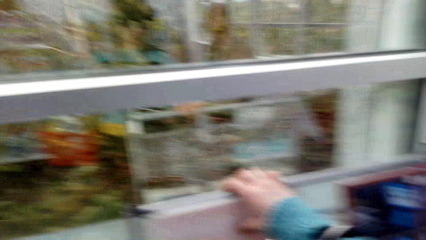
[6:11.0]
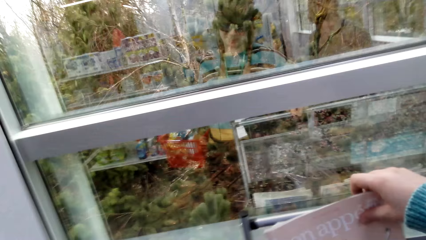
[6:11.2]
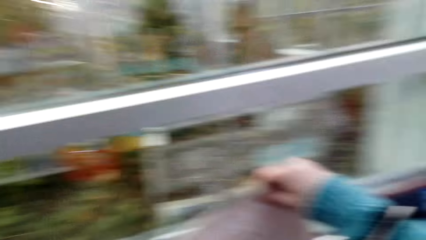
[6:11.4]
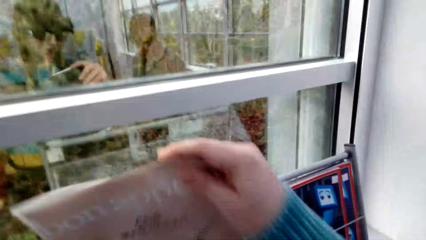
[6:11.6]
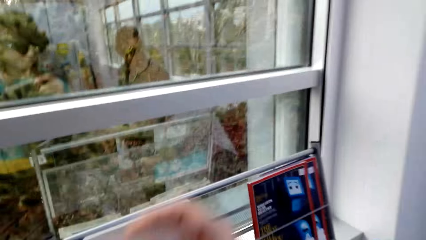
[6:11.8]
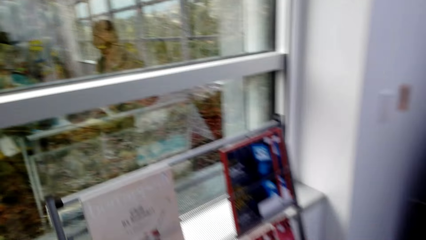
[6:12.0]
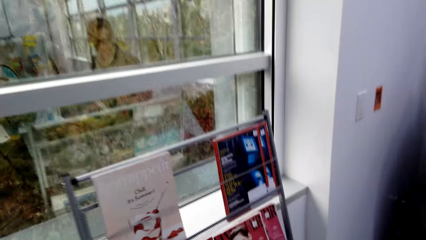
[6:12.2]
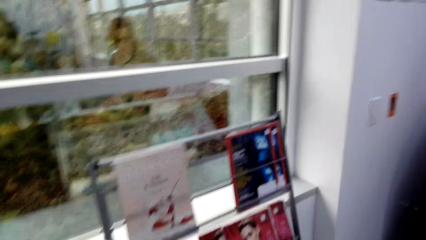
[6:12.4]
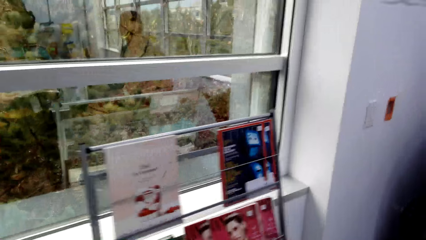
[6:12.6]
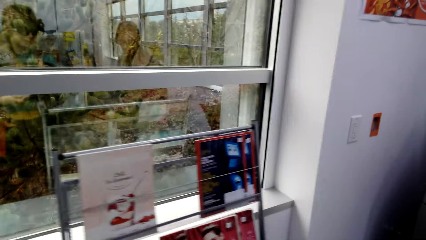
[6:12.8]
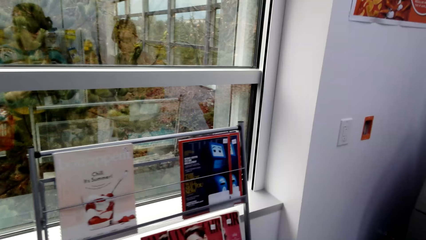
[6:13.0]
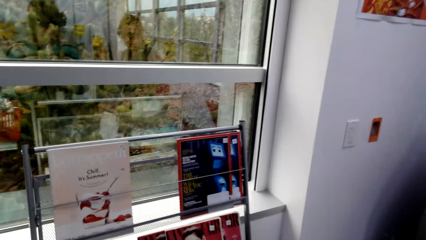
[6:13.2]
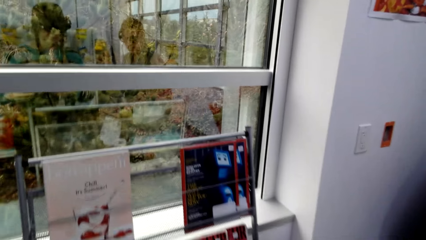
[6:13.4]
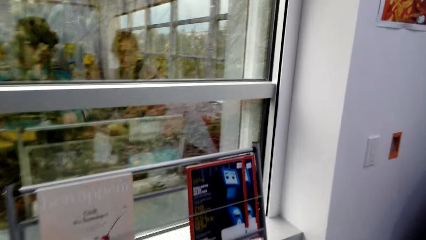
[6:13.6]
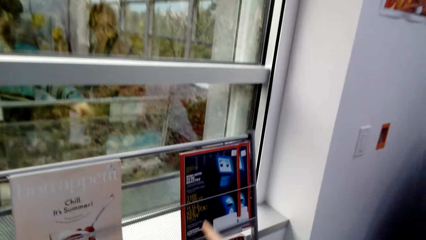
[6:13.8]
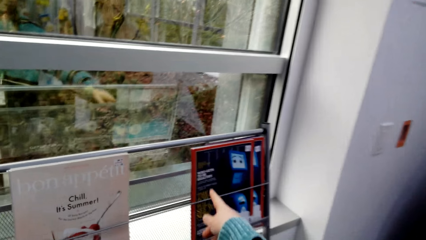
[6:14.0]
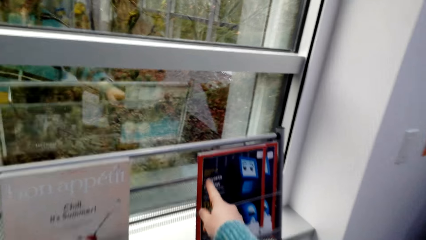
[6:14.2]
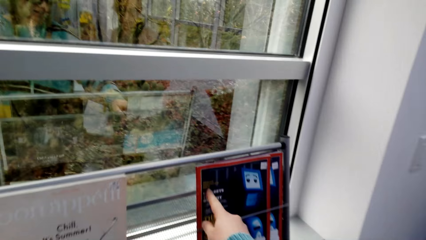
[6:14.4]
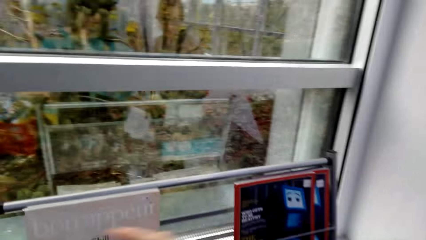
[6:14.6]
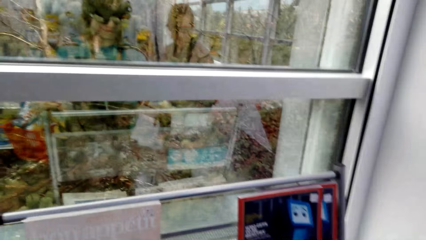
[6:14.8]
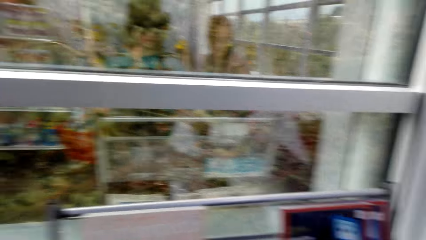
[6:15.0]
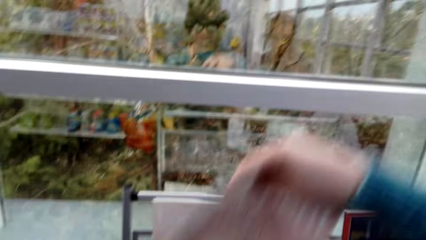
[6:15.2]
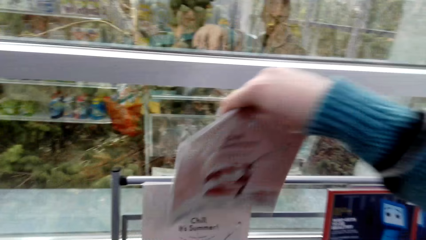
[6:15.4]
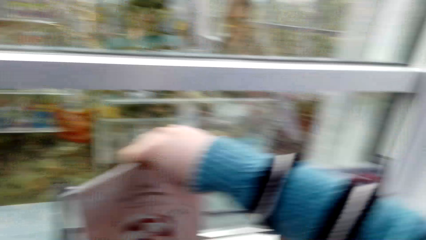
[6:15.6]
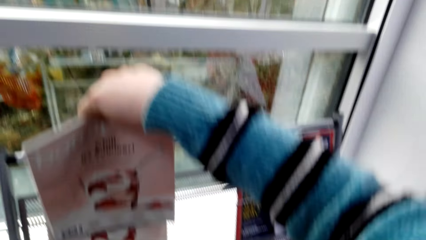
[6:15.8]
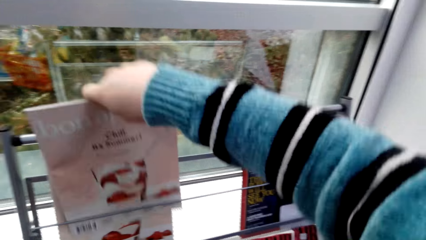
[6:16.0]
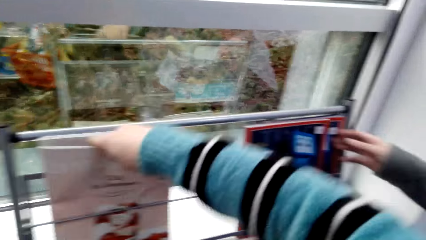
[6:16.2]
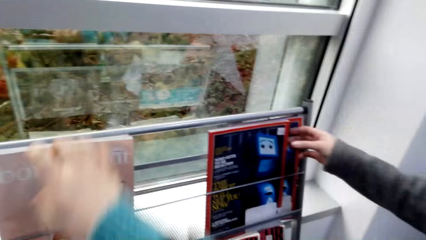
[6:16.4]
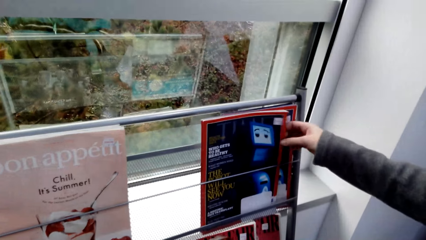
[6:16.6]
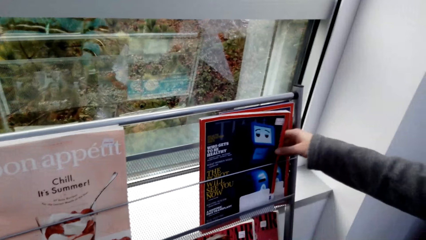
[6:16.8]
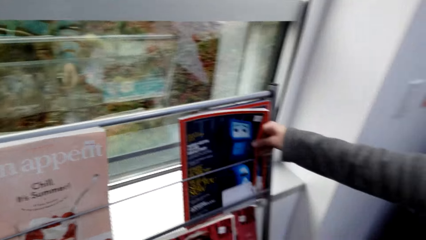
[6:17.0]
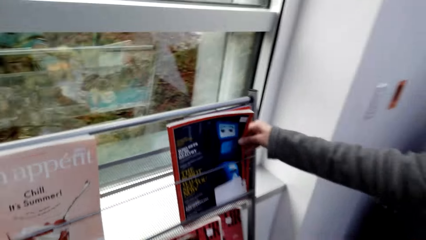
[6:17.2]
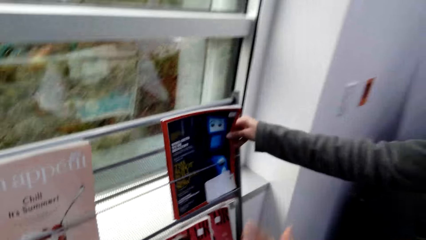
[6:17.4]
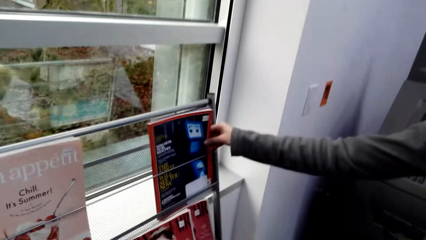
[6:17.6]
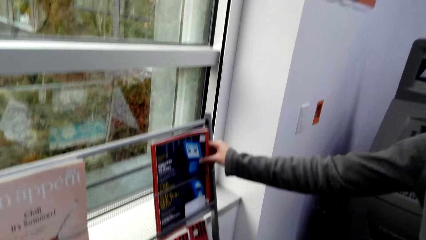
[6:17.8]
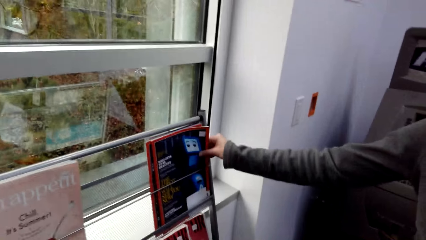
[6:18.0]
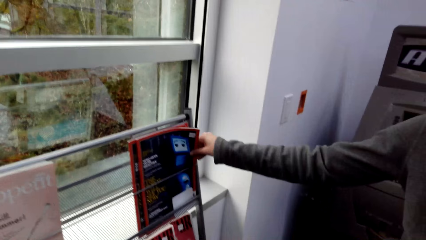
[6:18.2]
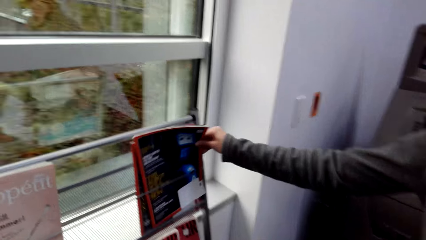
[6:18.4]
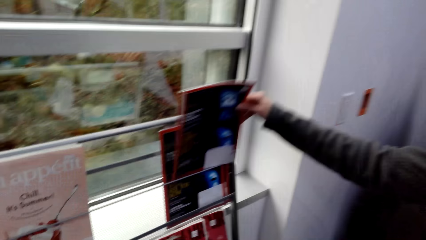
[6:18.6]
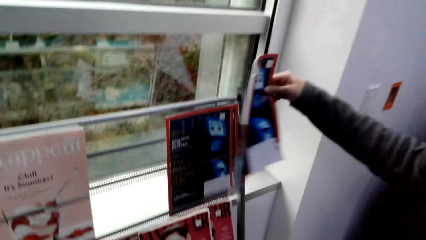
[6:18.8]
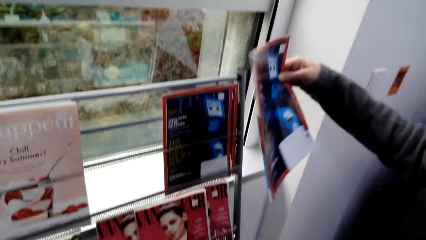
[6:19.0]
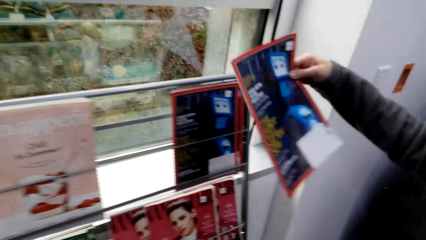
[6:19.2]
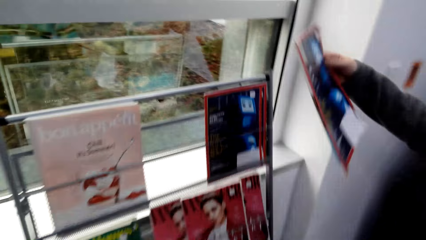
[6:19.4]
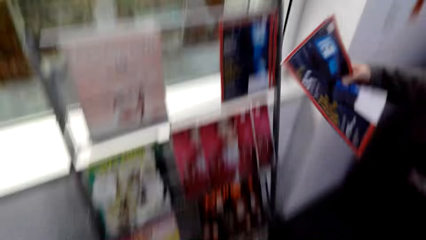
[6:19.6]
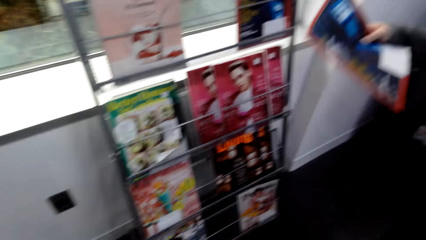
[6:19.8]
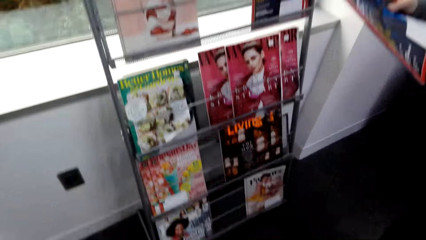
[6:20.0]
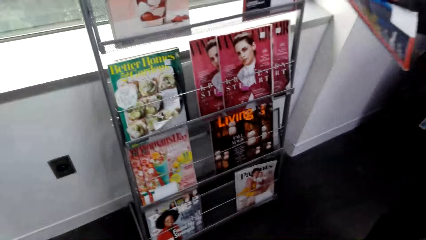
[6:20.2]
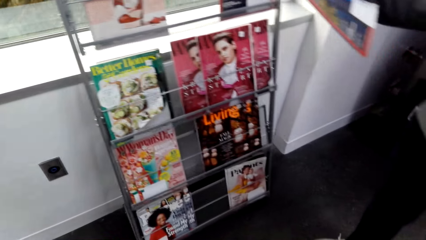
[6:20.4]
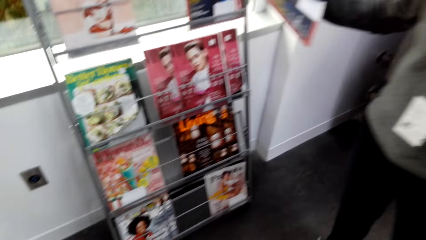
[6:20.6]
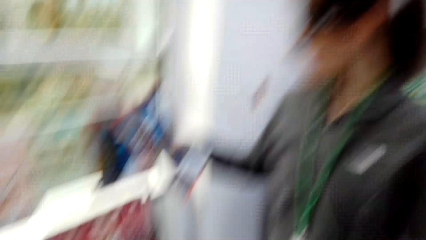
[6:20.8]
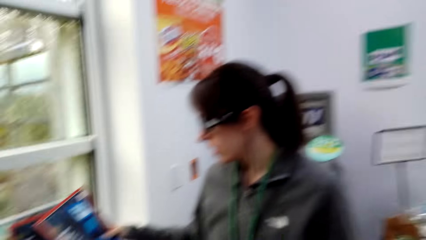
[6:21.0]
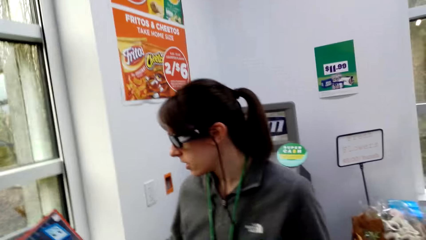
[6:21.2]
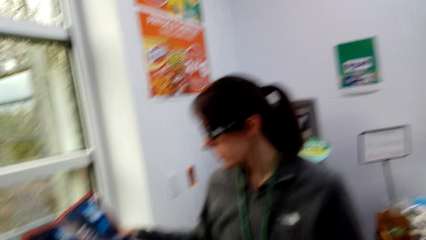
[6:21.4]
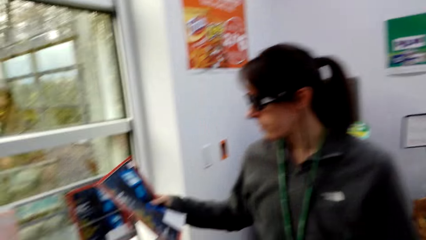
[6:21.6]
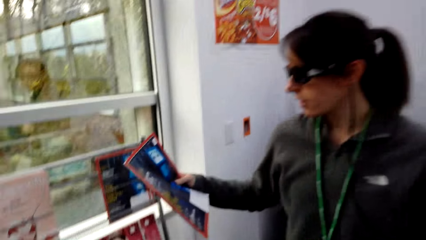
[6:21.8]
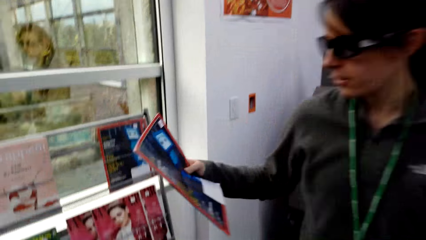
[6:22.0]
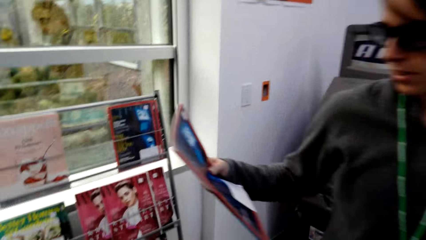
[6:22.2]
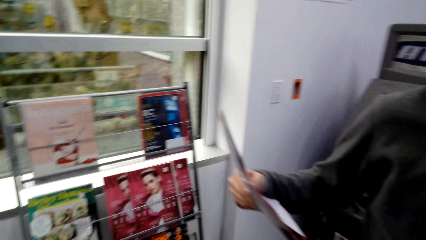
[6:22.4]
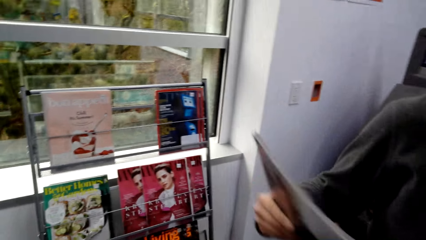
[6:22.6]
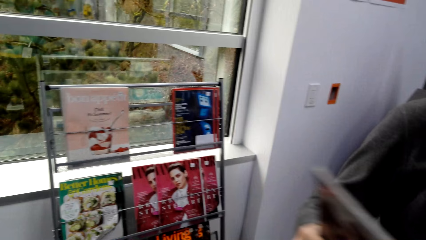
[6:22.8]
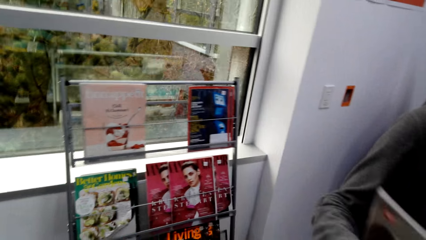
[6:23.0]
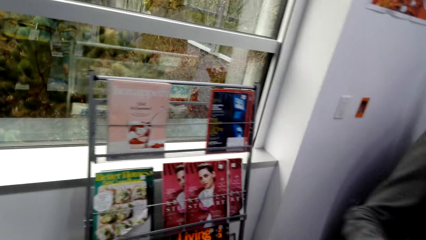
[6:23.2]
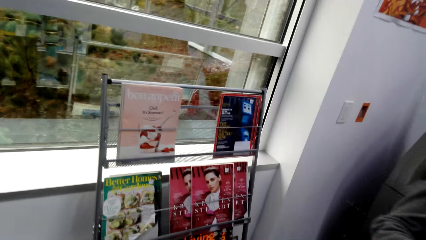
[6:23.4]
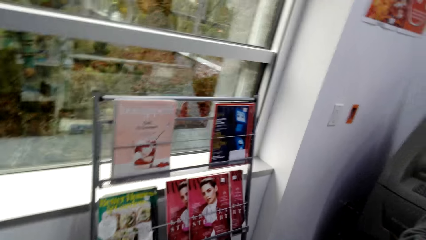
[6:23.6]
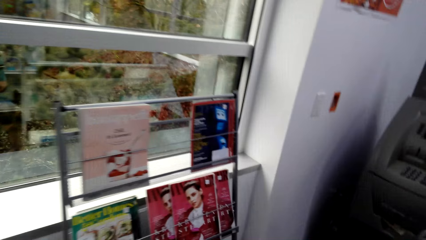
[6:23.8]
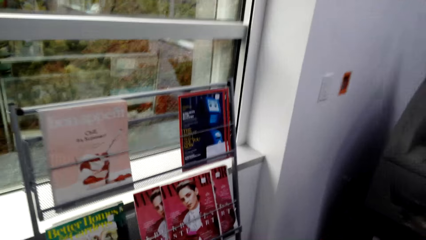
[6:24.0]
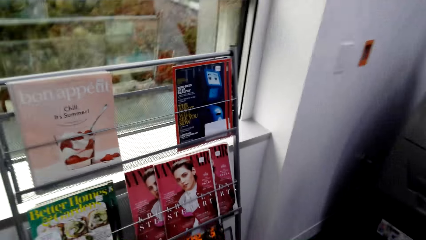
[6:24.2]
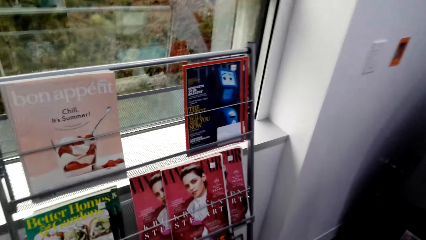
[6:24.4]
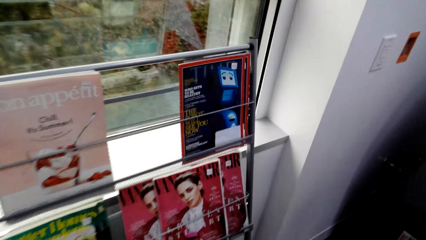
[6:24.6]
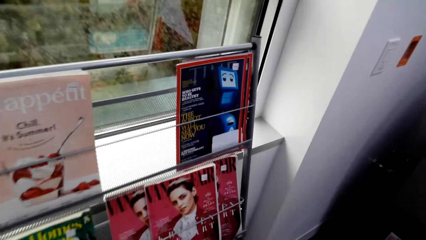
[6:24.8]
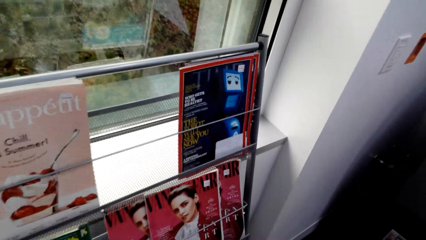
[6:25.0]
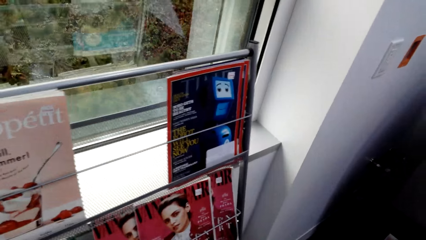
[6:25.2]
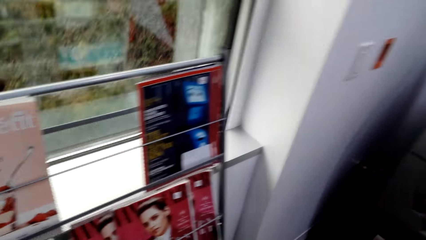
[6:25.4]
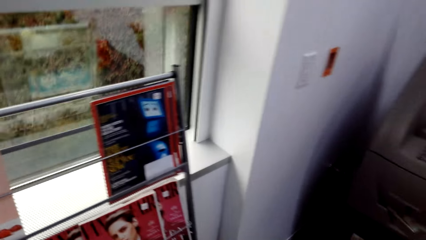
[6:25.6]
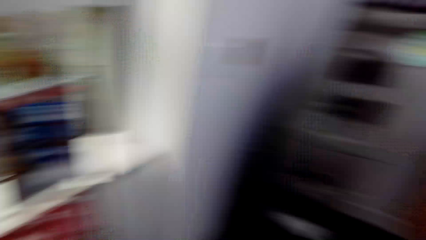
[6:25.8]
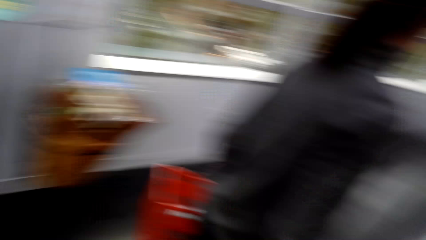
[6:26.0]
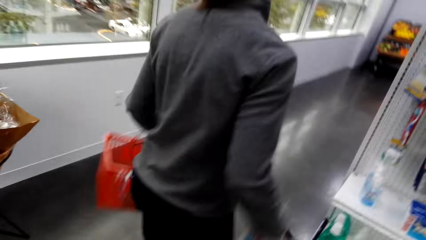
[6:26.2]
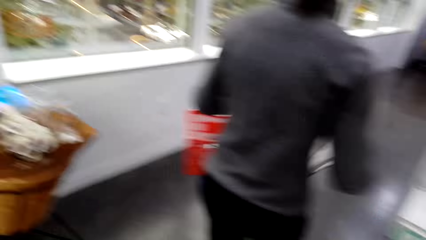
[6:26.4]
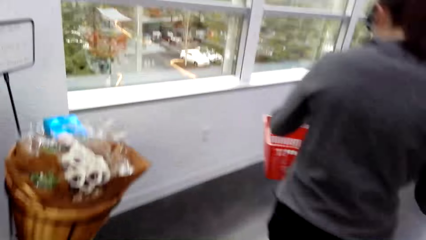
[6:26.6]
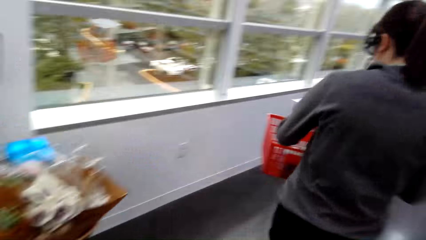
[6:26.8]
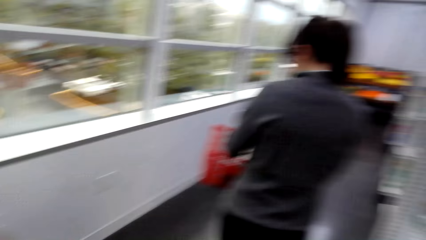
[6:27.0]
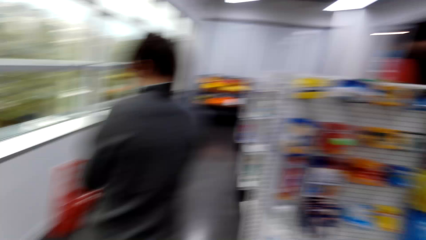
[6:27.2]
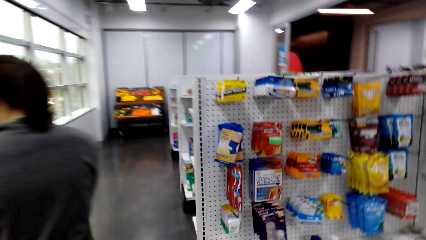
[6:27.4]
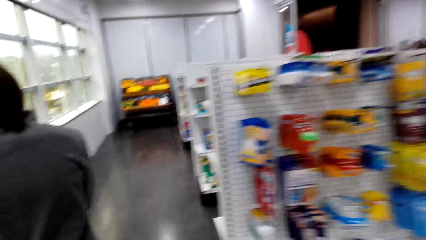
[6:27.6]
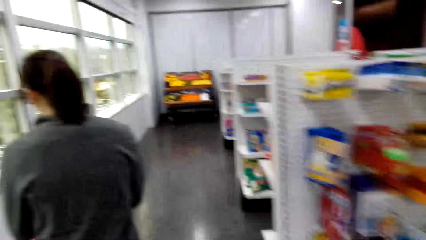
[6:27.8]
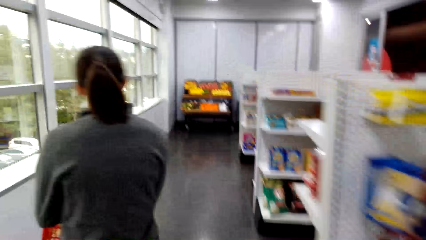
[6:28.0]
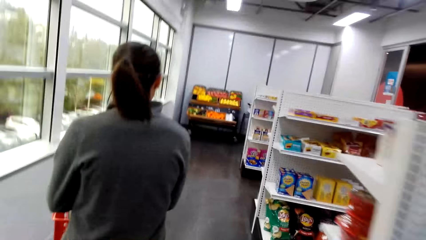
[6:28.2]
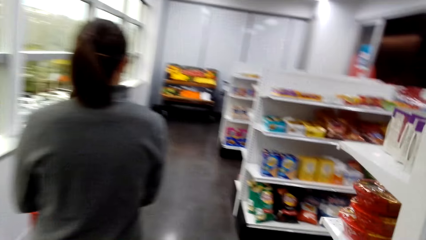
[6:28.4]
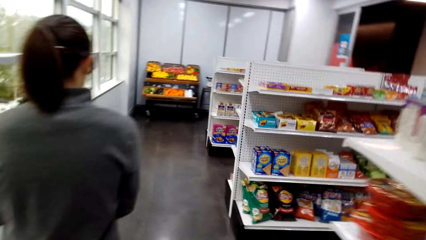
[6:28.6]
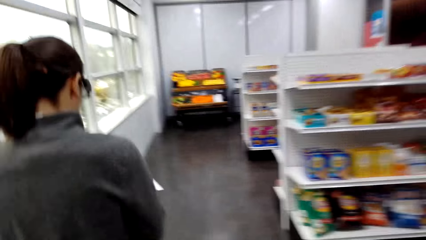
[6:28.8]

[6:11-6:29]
The camera wearer picks up a magazine from the books rack. They point at a magazine on the books rack. They put the magazine on the books rack. A woman picks up a magazine from the books rack. The woman walks around. The camera wearer walks around.
